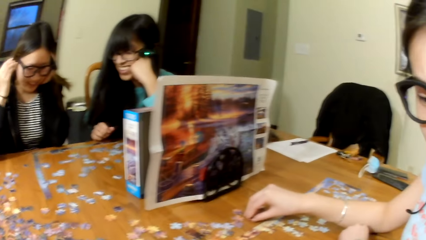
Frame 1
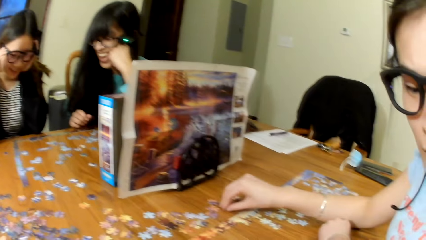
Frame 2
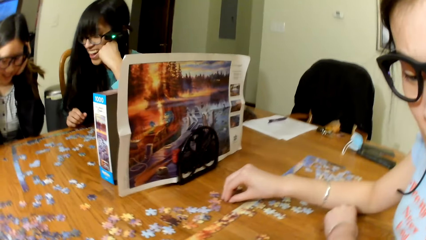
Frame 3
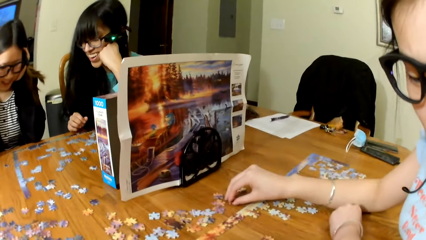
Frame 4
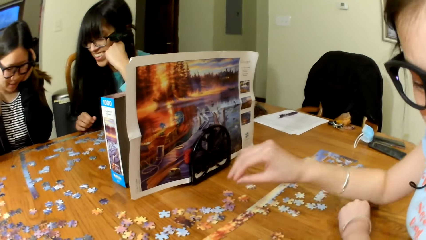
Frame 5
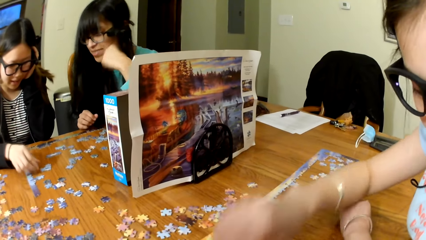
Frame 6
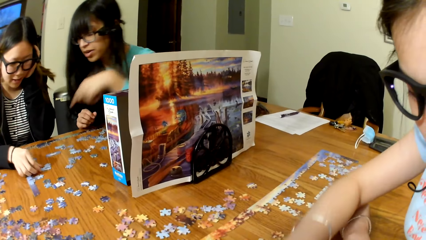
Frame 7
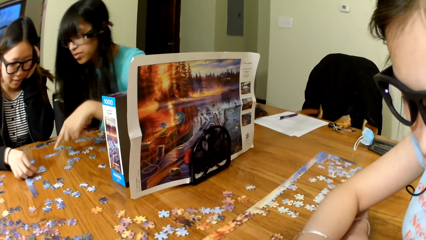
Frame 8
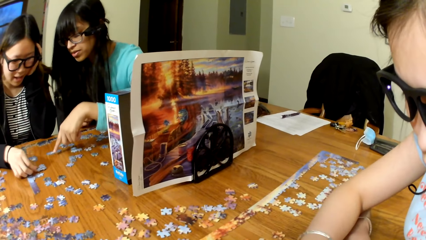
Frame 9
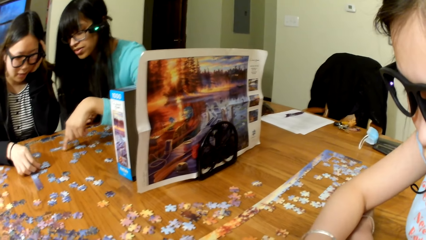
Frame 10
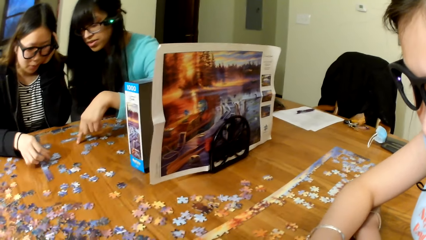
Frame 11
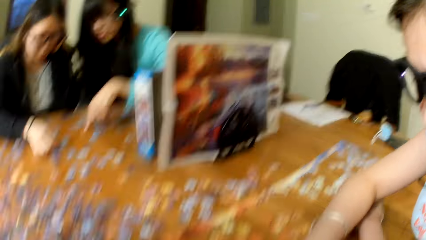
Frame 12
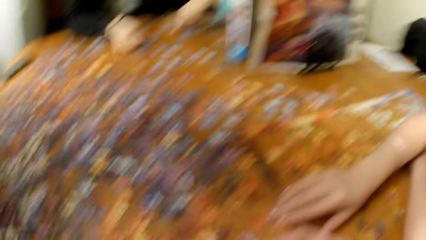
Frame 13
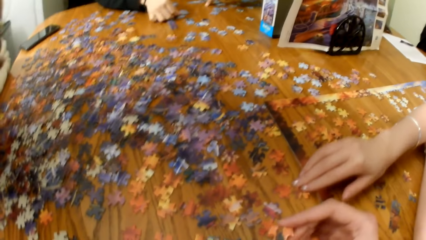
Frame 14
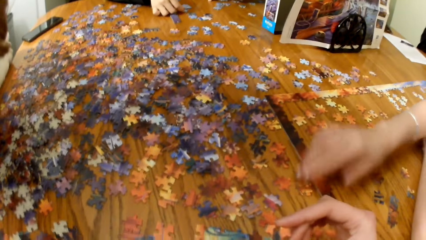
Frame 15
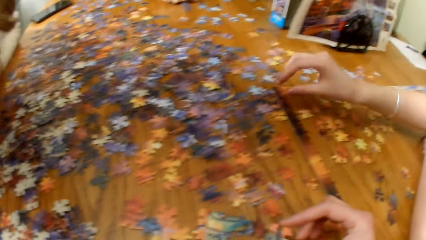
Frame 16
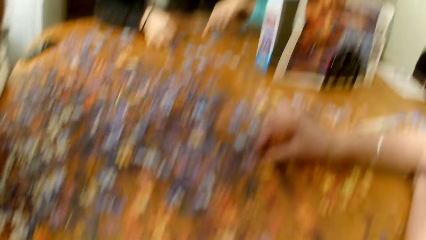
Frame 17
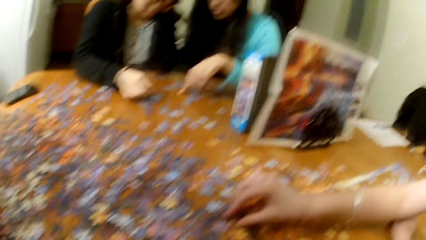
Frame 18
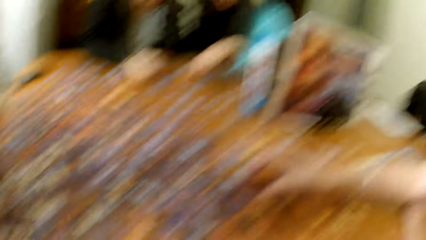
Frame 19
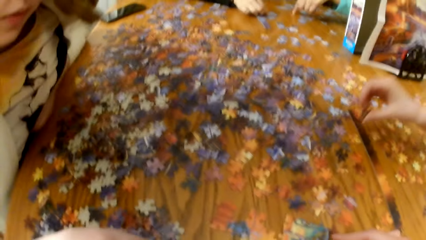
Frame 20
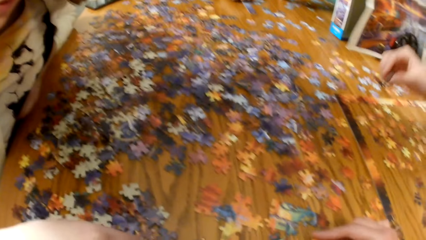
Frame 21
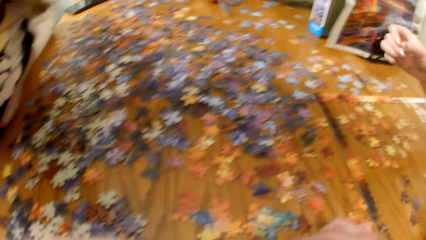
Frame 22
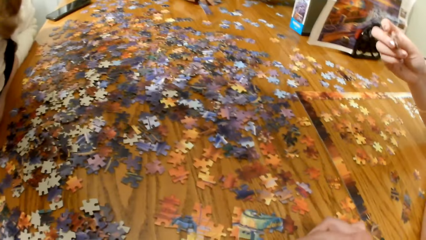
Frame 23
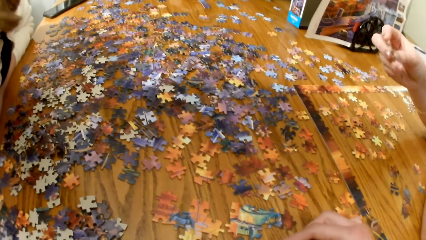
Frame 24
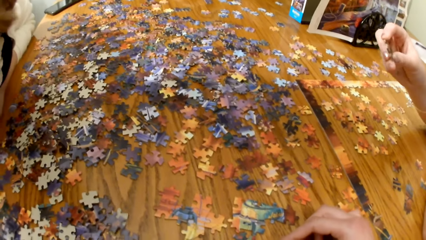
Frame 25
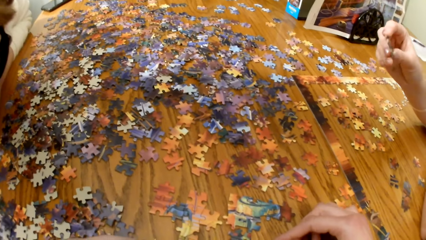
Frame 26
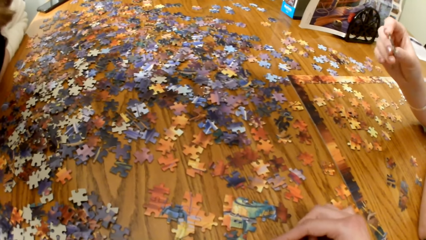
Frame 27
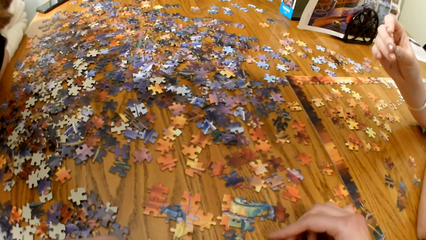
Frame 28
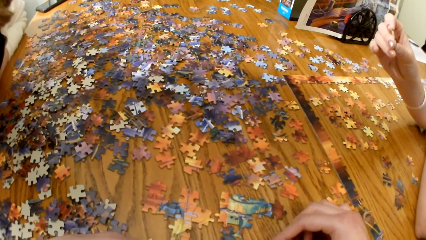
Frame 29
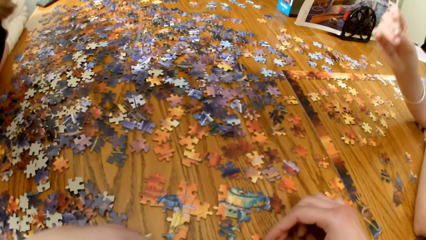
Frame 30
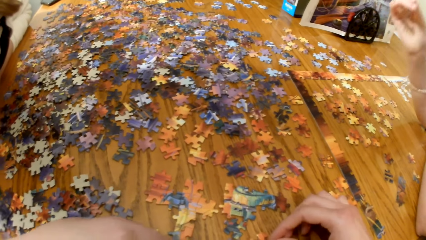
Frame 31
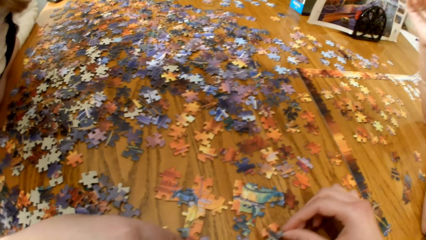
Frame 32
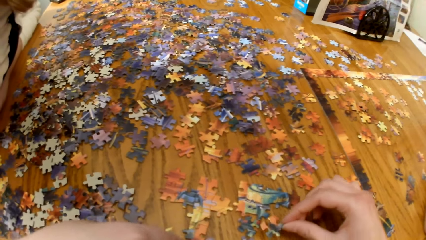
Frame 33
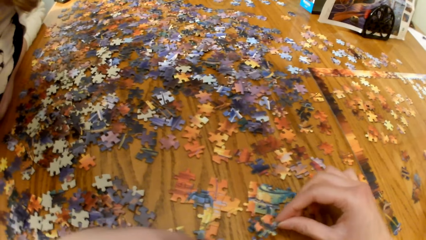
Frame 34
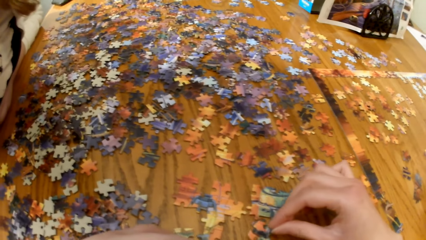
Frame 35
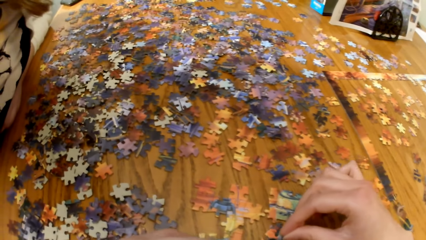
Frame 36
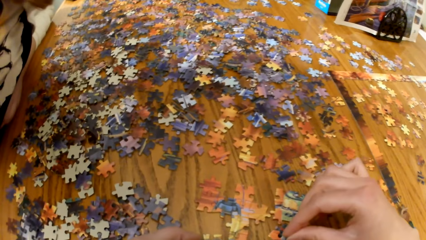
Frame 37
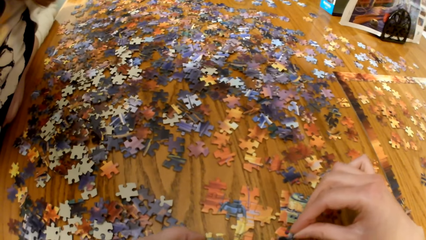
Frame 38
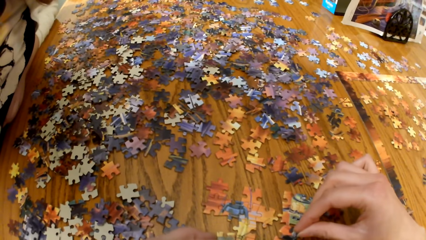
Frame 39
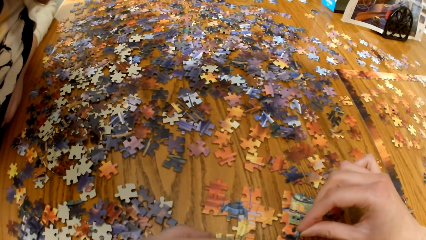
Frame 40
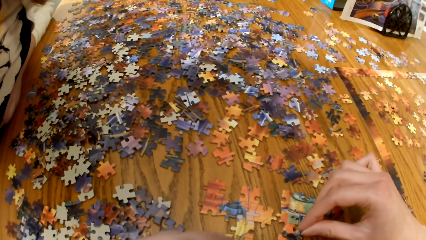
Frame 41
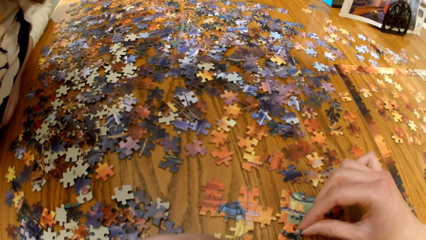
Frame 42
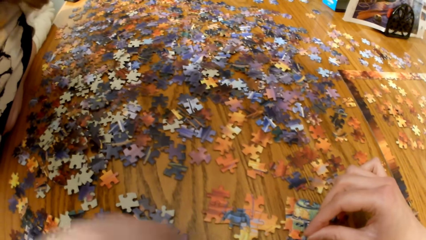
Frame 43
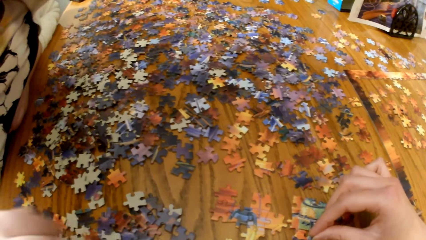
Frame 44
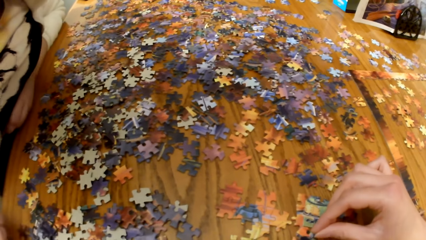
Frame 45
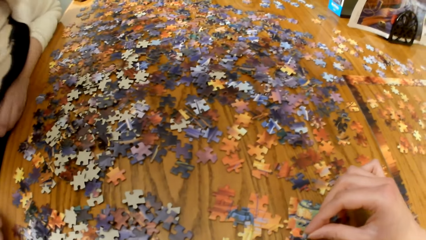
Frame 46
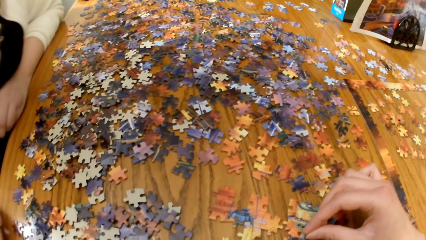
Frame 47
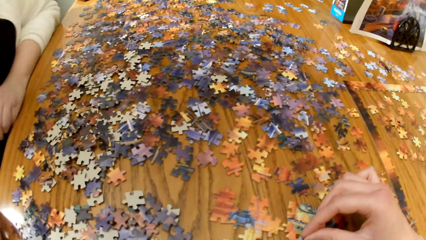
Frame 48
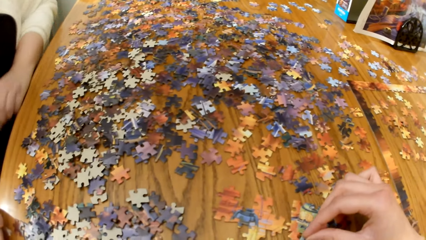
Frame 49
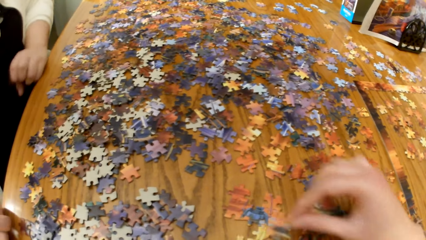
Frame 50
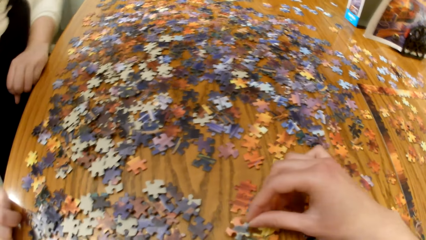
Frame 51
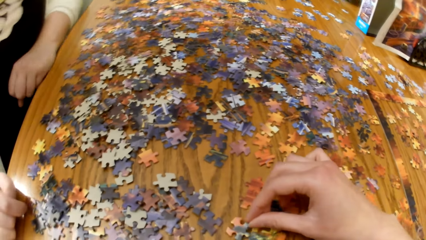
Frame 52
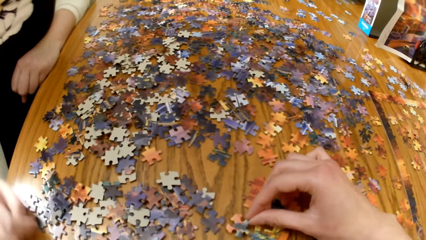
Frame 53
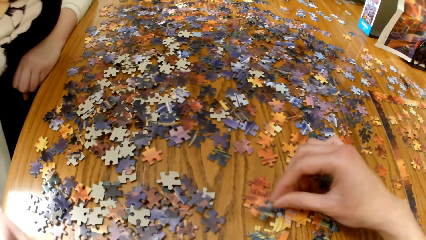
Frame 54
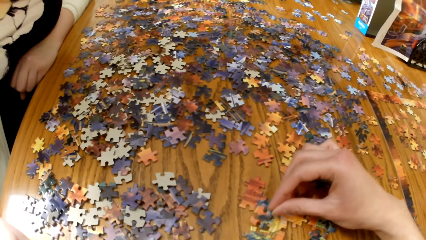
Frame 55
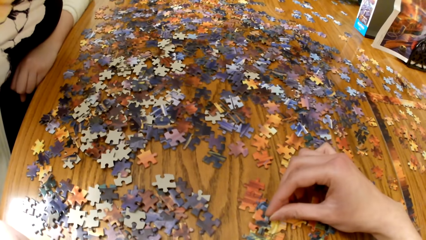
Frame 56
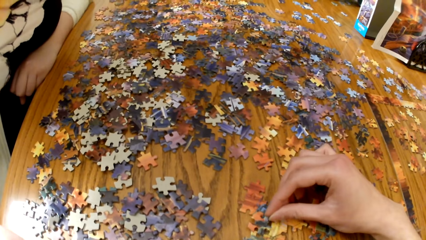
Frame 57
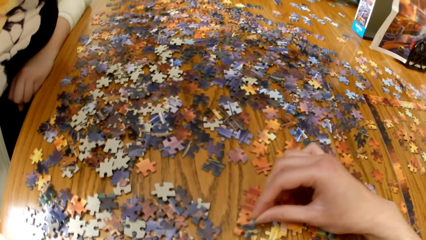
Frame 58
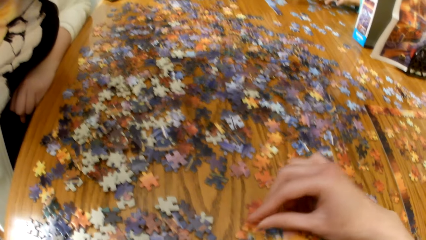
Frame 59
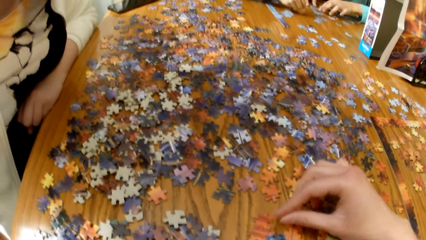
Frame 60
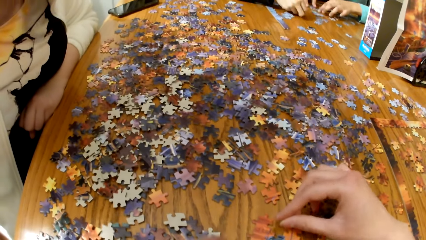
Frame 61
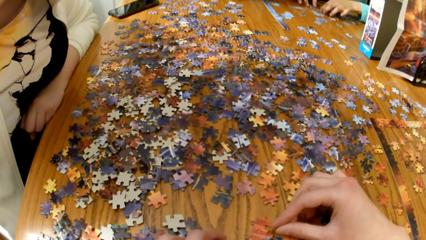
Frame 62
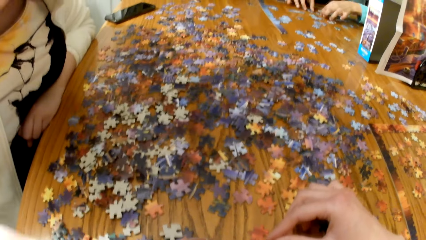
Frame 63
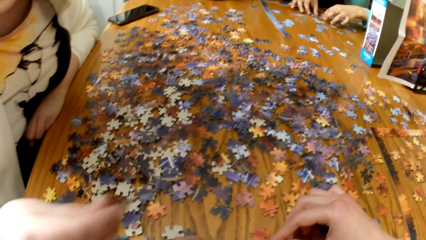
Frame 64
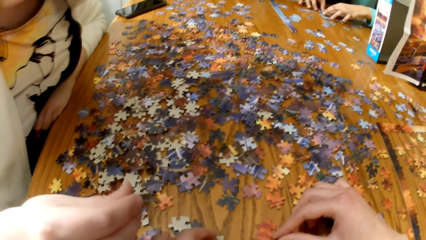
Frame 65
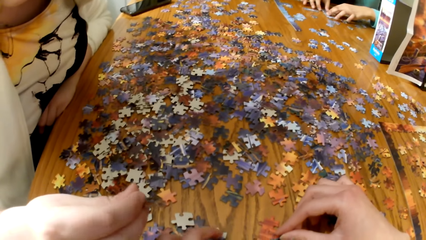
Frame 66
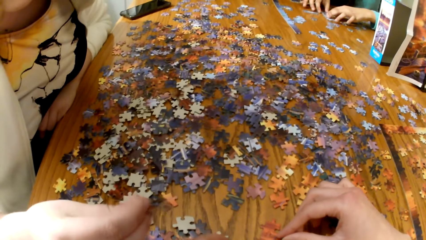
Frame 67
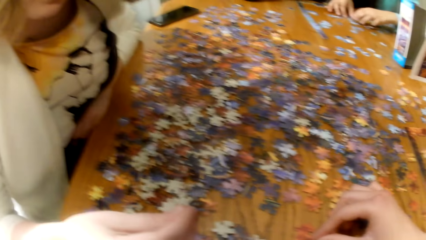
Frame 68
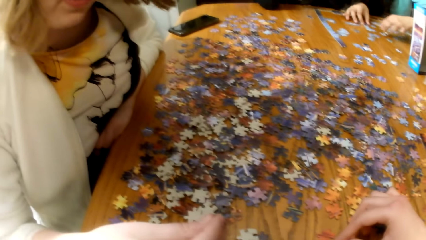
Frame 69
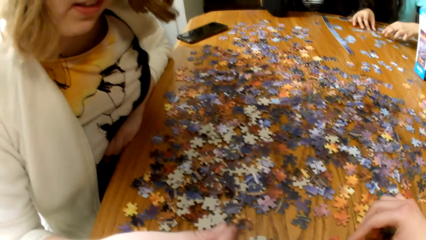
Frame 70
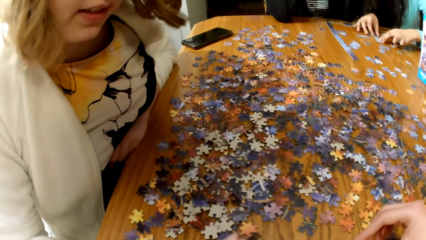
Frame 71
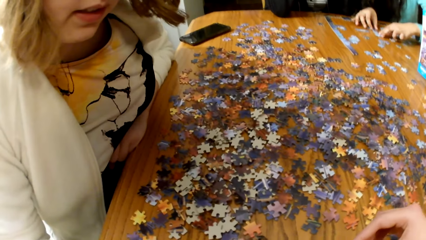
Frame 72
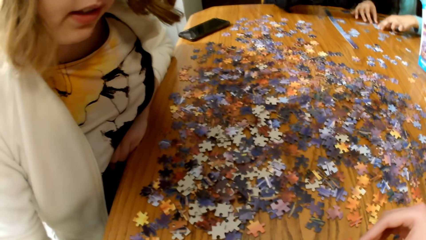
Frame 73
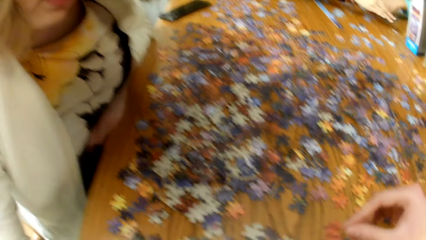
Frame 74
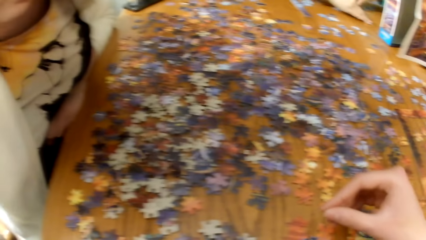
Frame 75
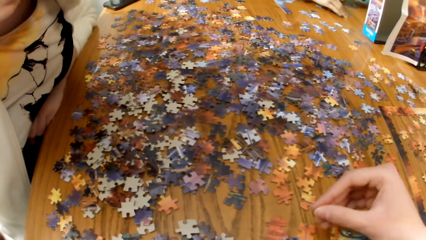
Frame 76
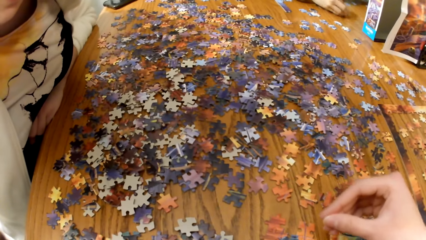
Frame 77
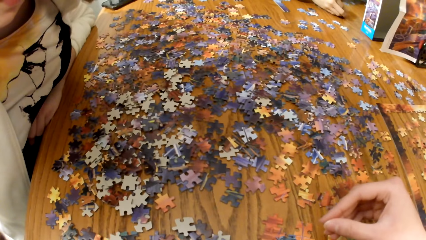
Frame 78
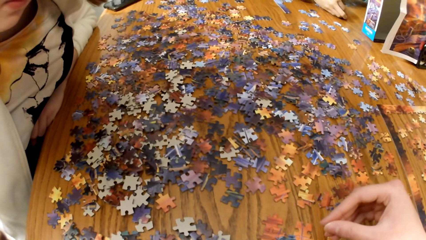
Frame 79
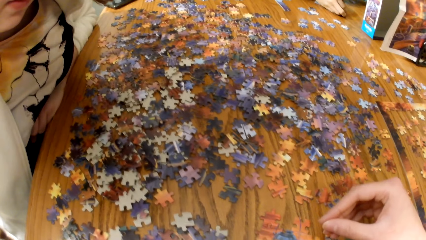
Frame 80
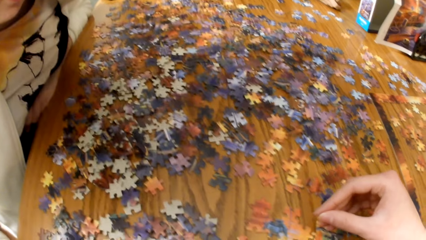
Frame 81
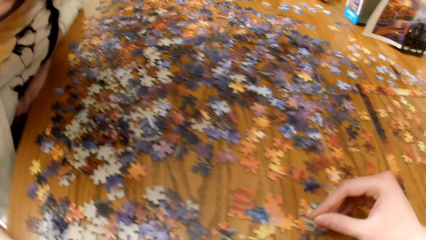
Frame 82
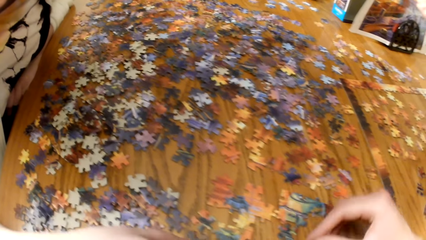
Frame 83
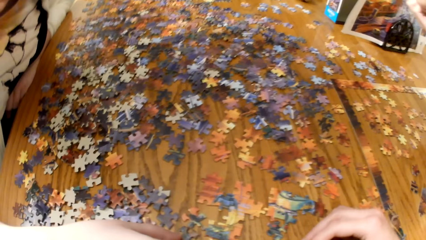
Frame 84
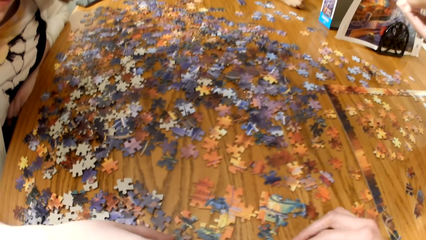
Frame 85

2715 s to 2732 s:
The camera wearer plays the jigsaw puzzle. A lady plays the jigsaw puzzle.
